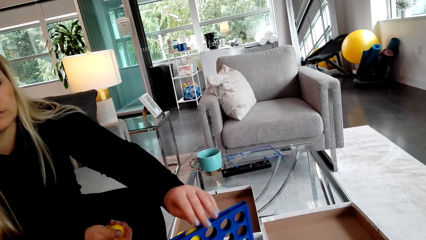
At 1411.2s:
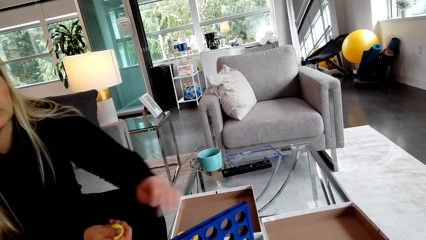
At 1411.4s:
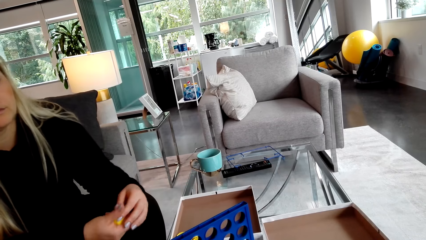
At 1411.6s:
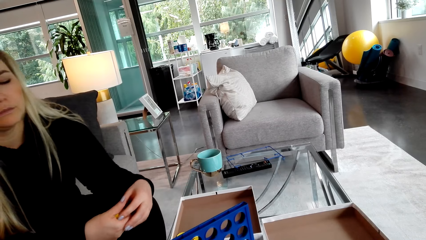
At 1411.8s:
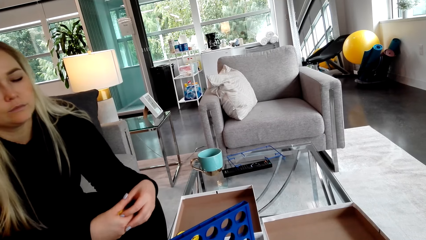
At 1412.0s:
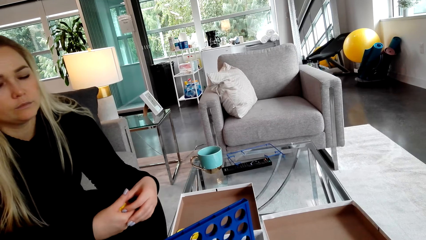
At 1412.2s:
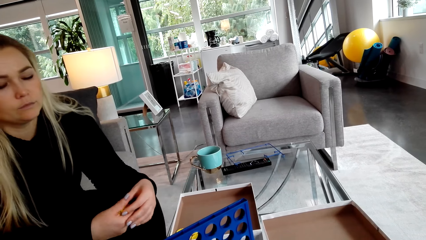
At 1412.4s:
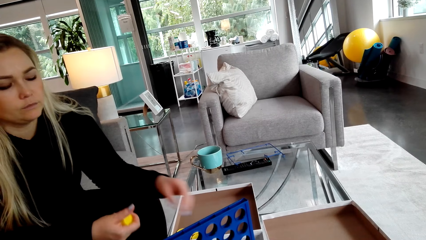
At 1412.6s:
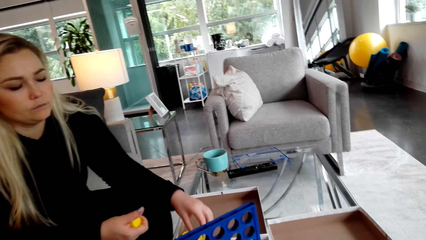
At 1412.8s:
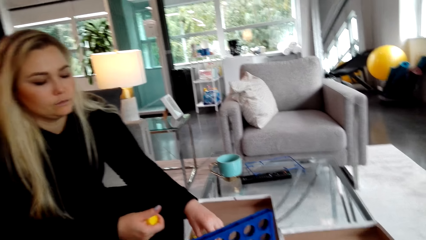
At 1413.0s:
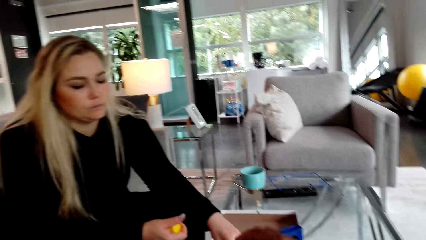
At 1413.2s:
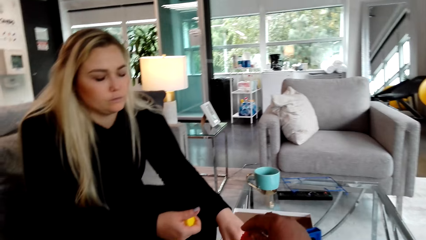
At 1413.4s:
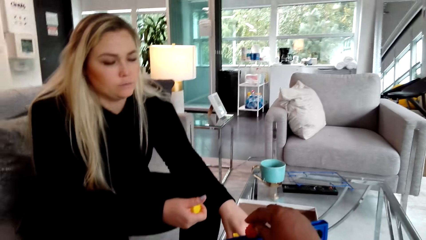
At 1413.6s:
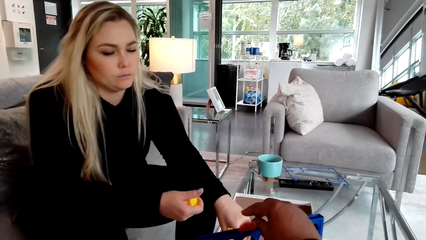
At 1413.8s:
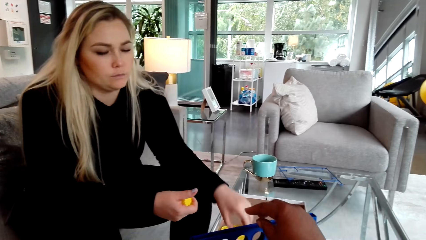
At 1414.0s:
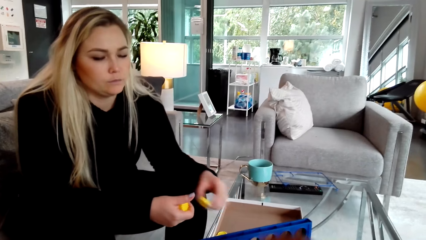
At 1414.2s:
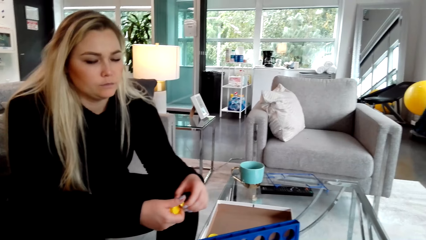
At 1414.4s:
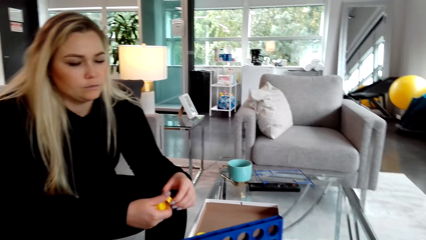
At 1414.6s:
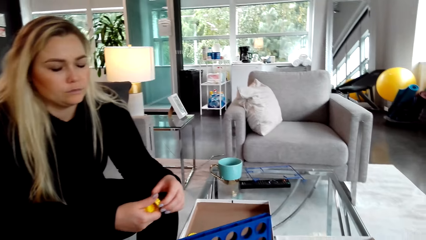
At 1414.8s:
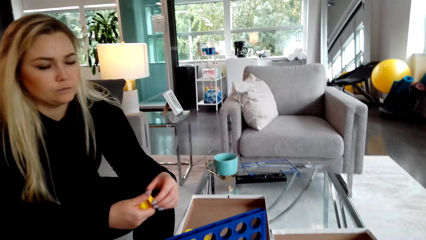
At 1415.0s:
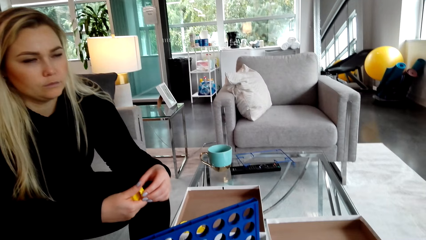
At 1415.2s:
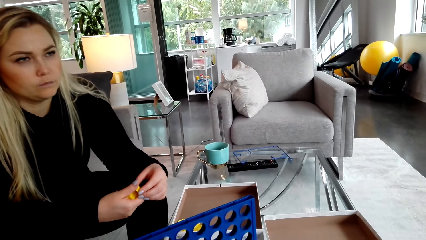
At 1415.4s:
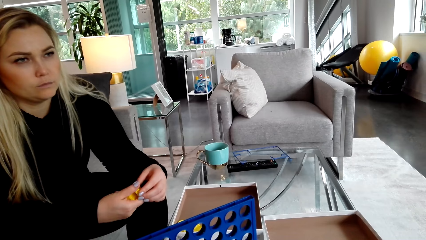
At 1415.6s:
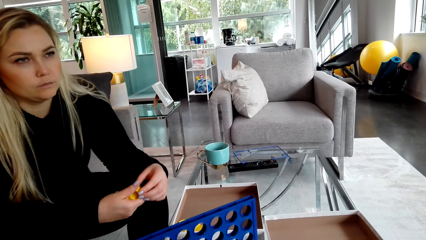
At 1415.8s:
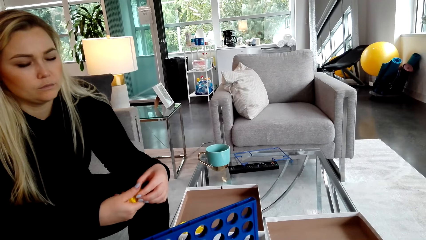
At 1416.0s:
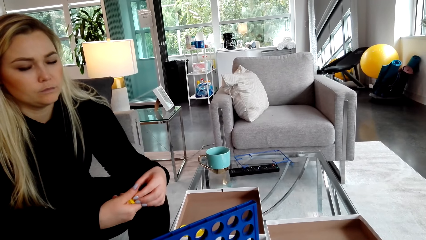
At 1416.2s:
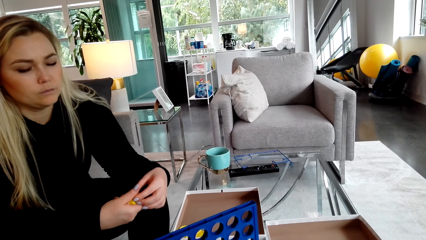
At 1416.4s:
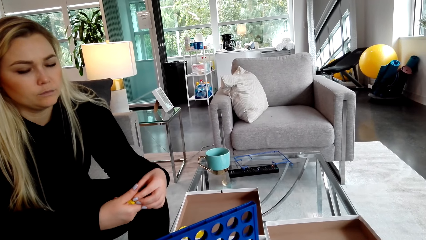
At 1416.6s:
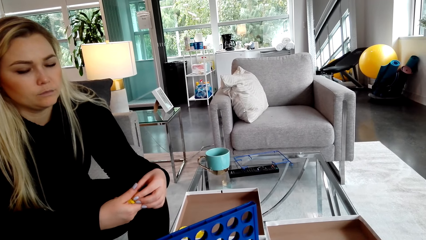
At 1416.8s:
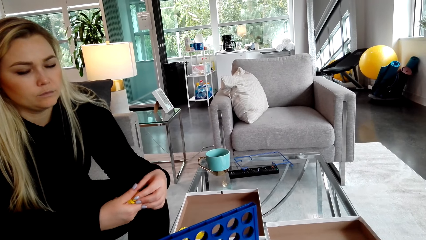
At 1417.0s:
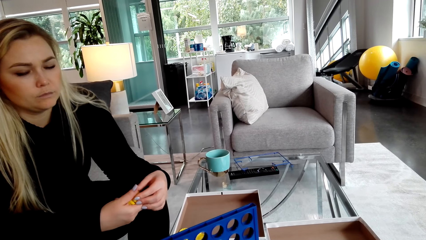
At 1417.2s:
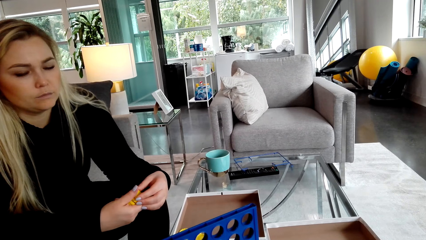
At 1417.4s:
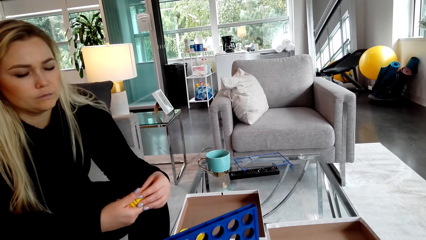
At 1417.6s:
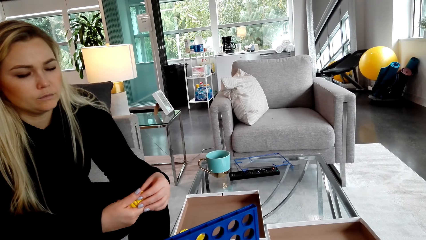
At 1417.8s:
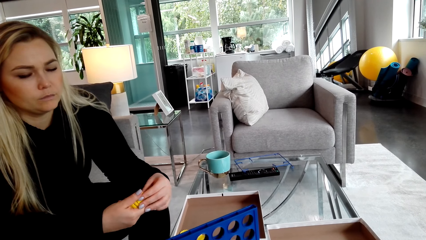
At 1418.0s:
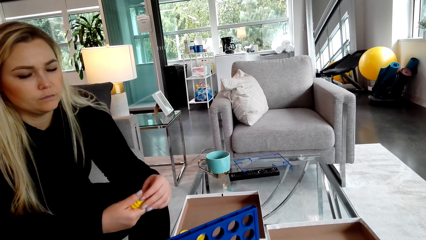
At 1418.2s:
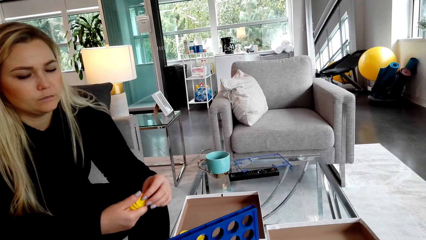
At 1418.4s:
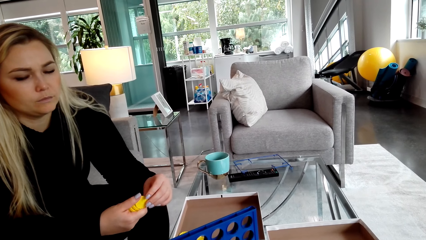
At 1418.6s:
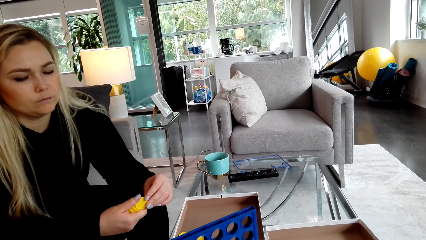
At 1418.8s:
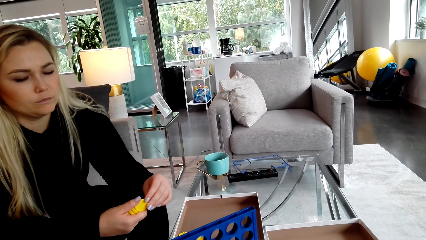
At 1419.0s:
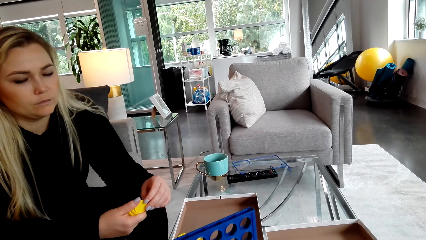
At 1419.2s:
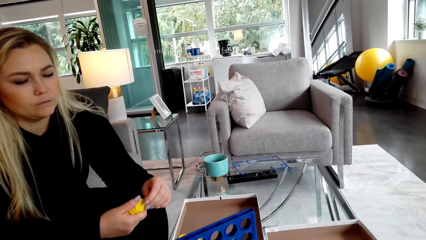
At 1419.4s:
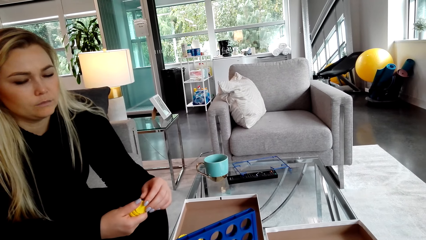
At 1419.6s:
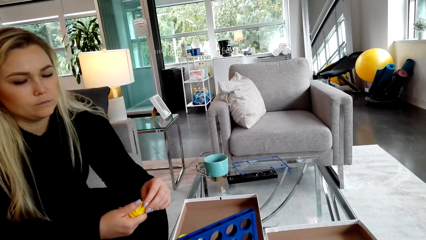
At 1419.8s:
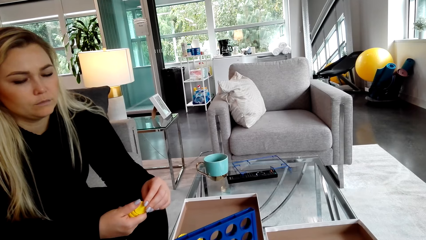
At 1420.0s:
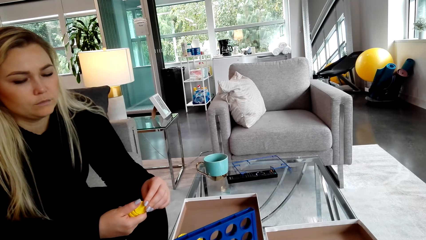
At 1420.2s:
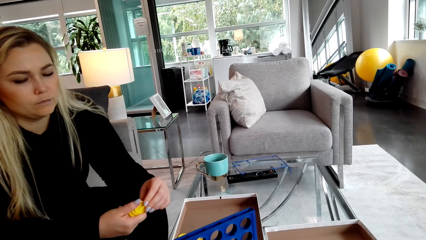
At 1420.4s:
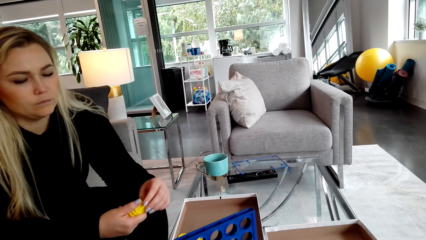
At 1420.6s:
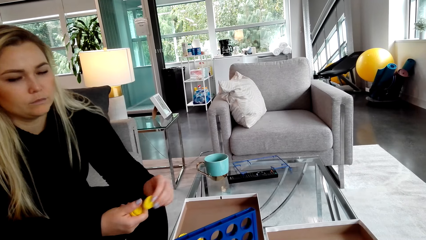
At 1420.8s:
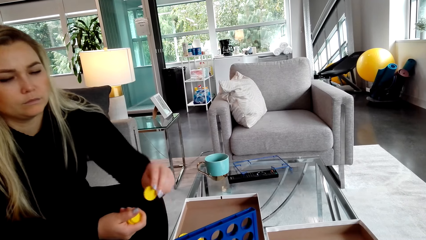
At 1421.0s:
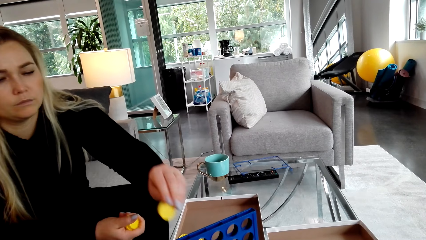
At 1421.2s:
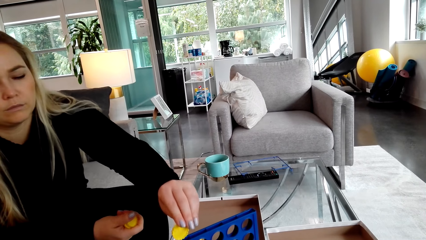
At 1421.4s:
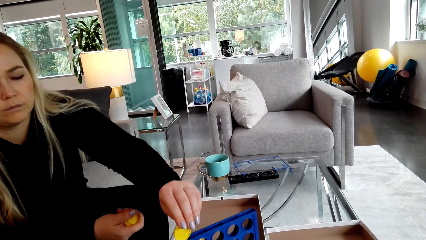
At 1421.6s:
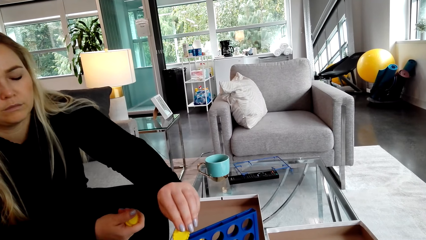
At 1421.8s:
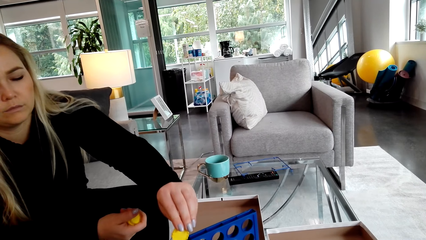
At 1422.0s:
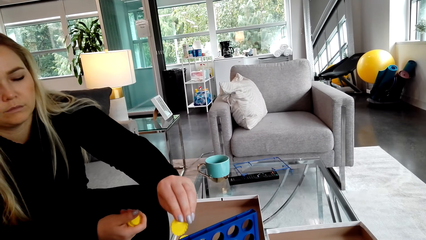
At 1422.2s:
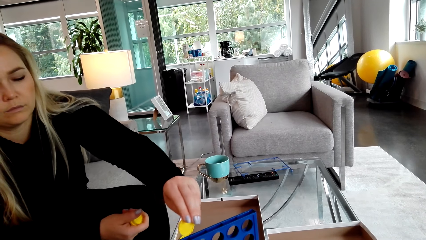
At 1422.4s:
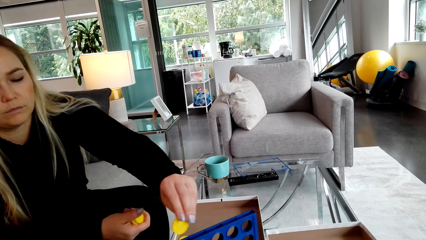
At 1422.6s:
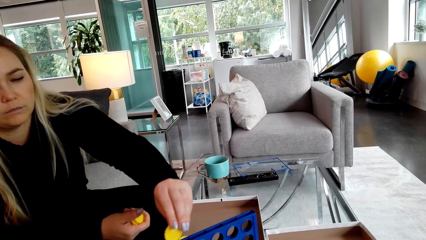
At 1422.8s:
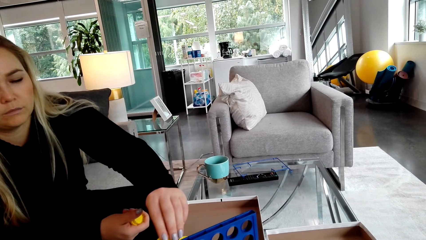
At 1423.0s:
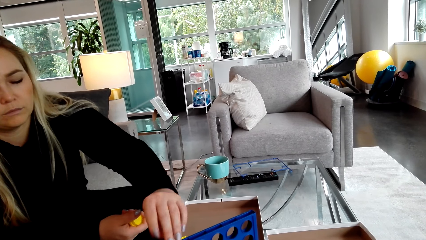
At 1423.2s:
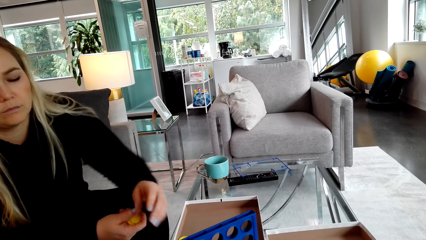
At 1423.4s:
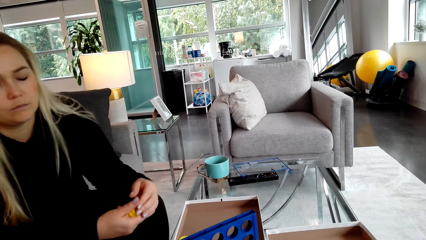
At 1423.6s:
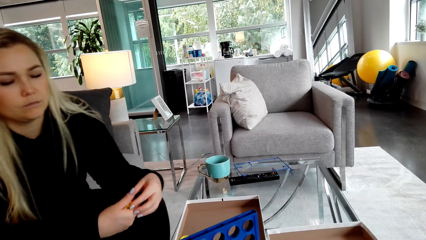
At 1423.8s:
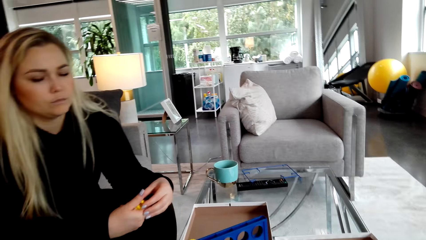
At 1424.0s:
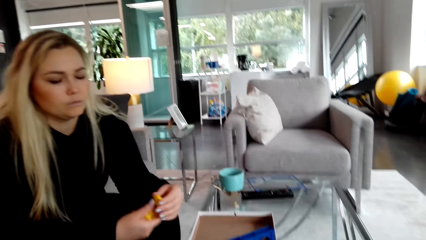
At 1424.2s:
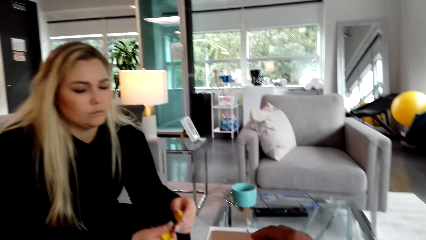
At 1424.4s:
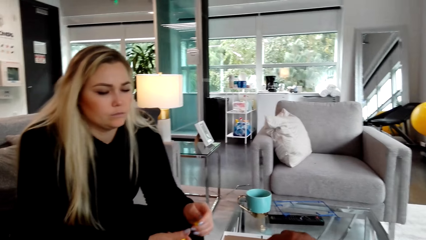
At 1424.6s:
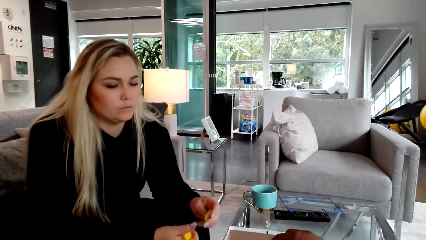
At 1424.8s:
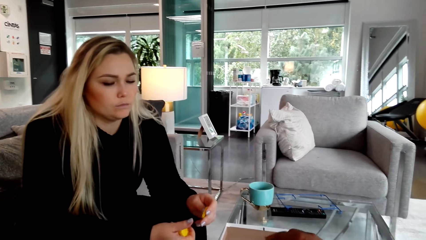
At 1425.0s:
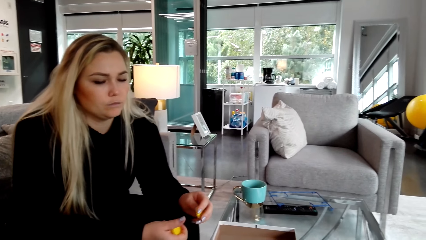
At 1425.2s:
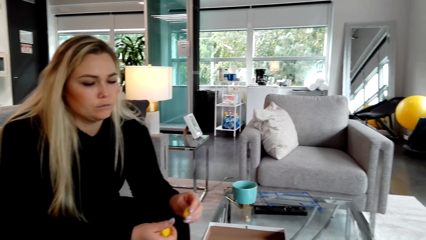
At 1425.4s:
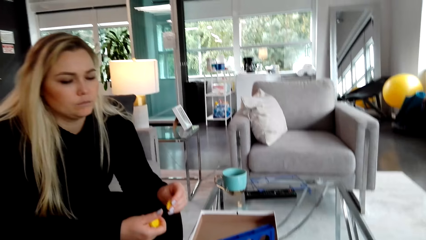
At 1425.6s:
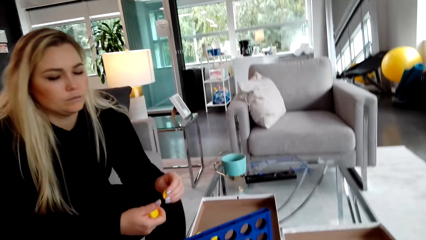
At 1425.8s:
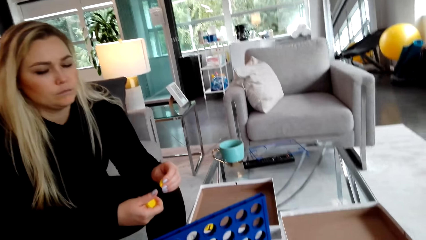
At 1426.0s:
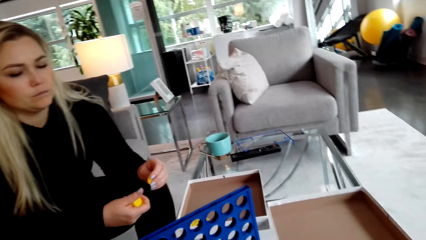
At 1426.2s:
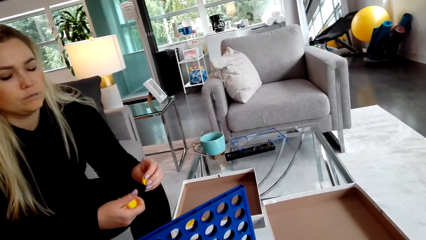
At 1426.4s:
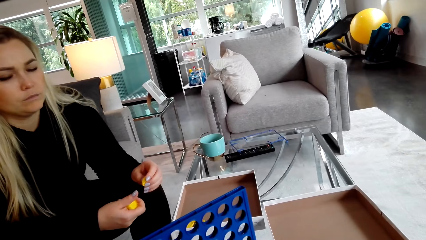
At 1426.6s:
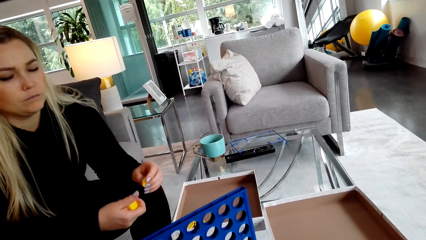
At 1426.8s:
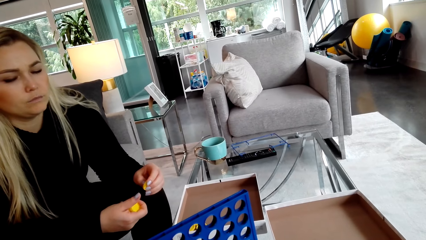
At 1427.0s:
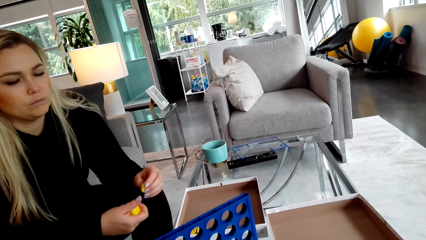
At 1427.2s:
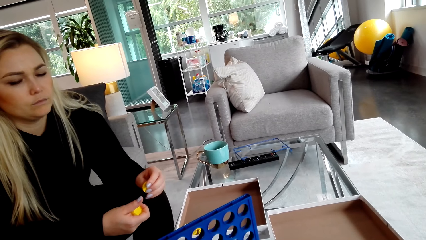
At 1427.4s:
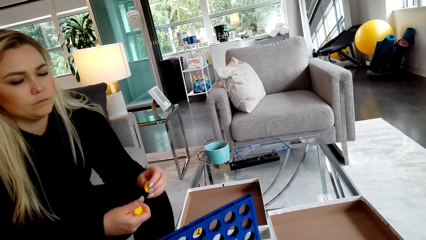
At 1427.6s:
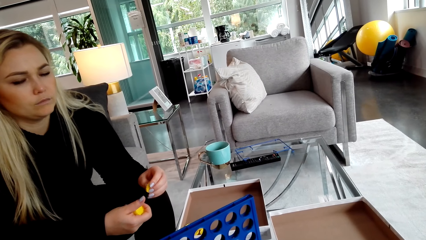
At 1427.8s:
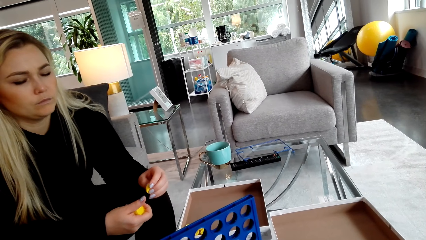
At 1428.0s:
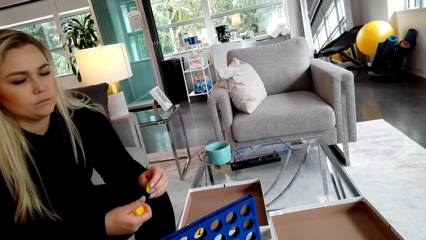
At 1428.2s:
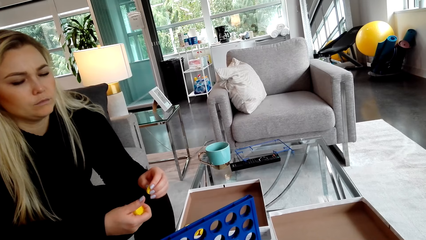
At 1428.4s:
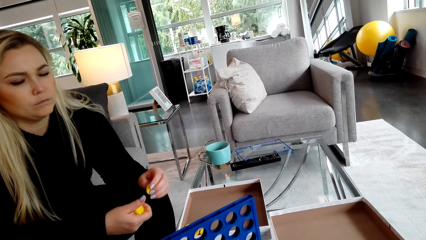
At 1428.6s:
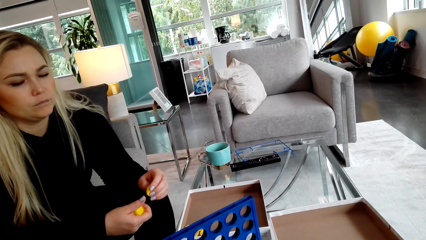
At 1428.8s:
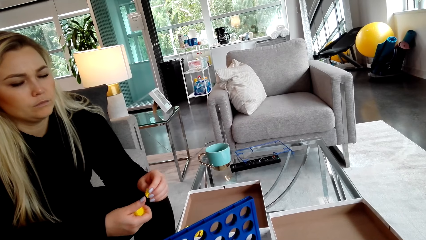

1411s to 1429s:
A woman places the lid in the crate. The woman picks the lid. The camera wearer places the lid in the crate. The woman places the lid in the crate. The camera wearer places the lid in the crate.
